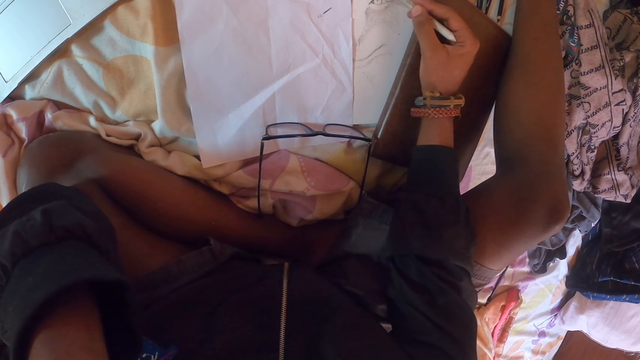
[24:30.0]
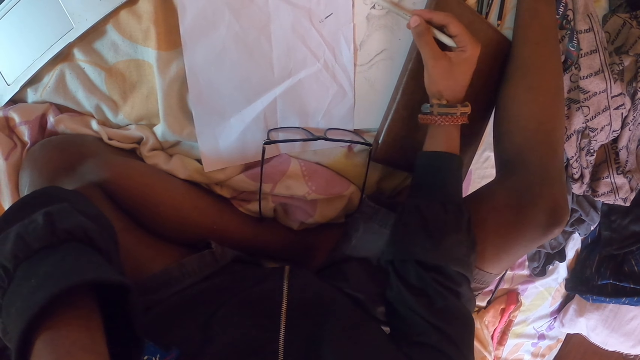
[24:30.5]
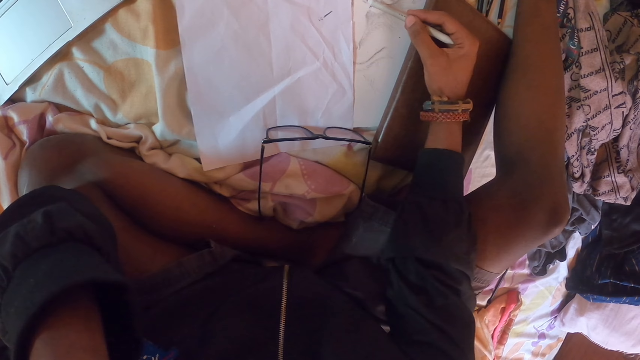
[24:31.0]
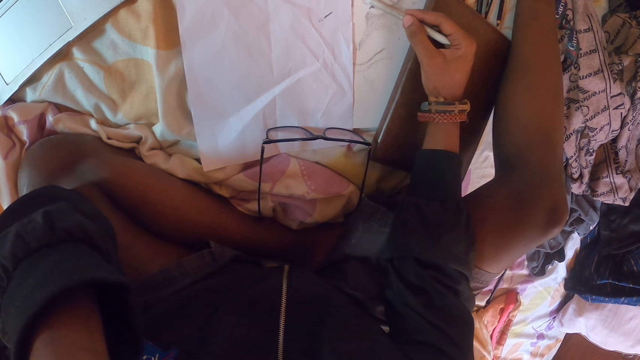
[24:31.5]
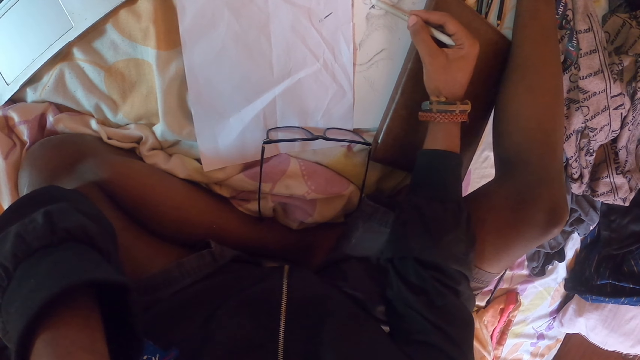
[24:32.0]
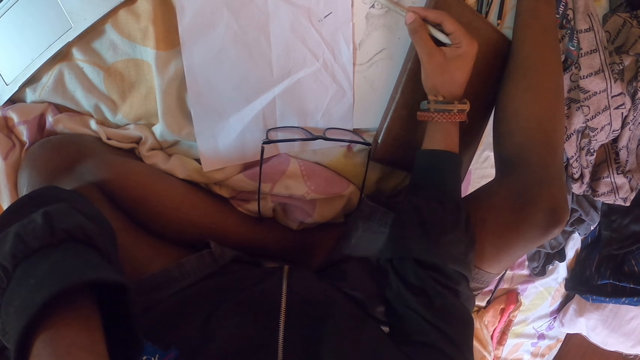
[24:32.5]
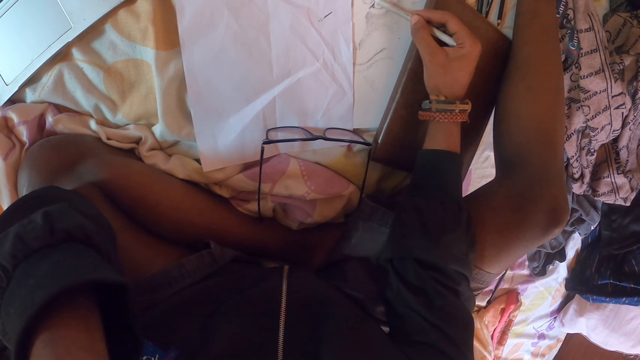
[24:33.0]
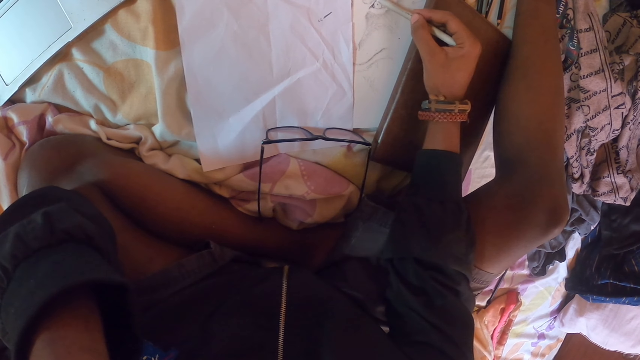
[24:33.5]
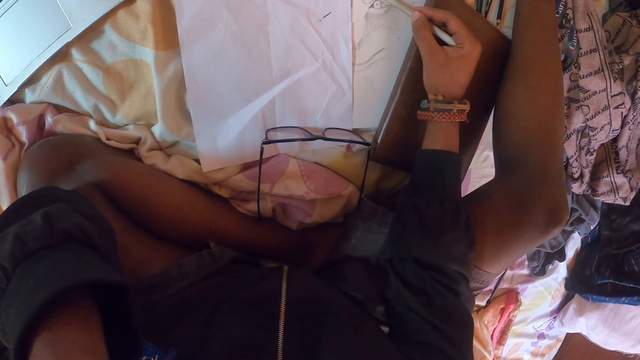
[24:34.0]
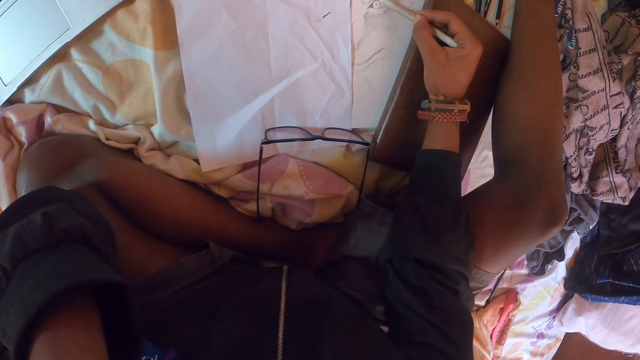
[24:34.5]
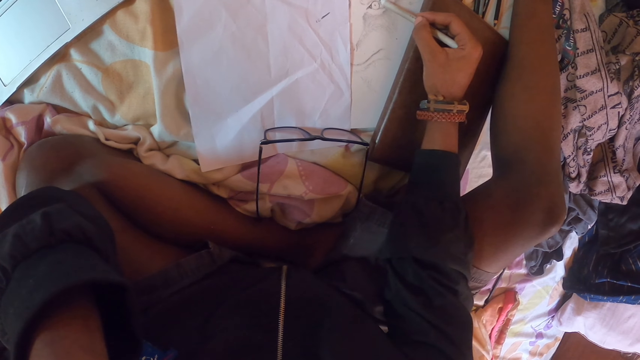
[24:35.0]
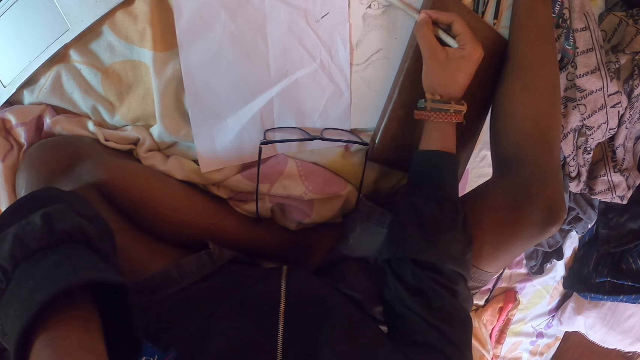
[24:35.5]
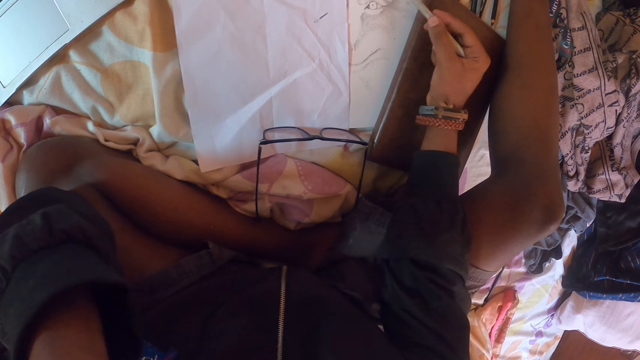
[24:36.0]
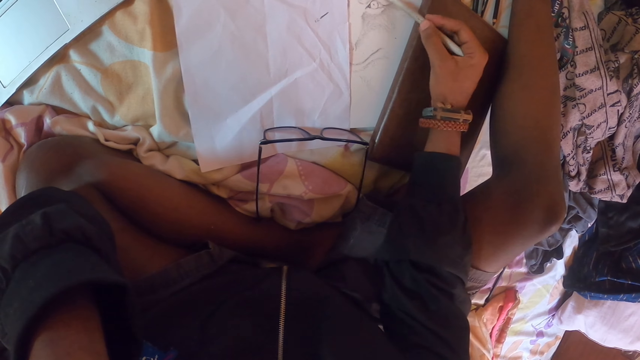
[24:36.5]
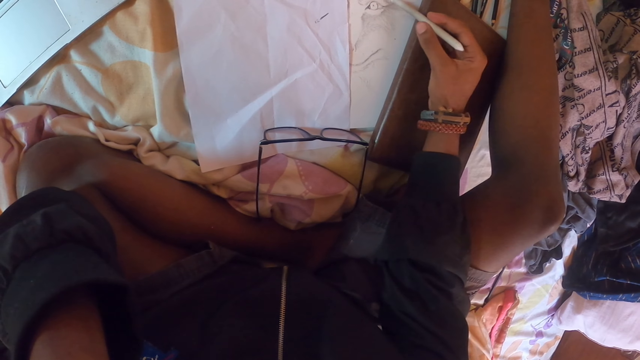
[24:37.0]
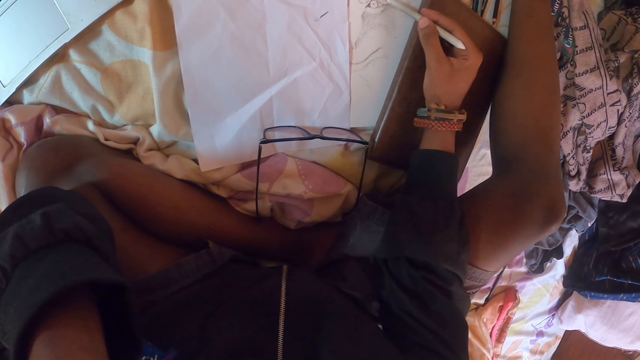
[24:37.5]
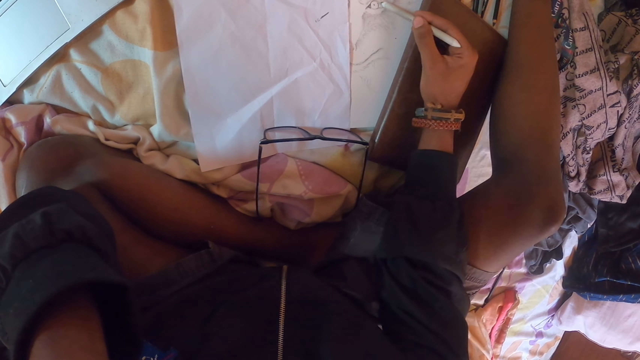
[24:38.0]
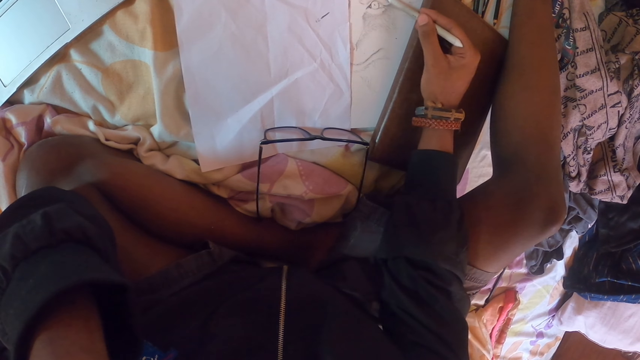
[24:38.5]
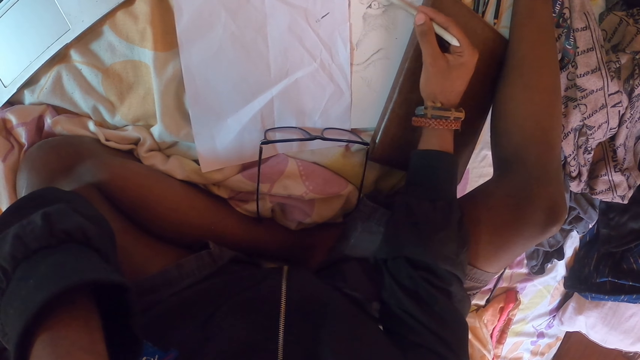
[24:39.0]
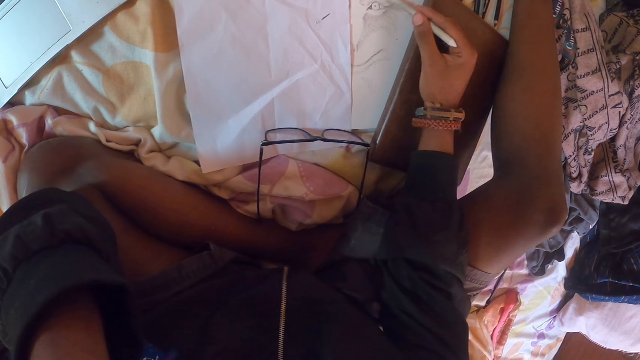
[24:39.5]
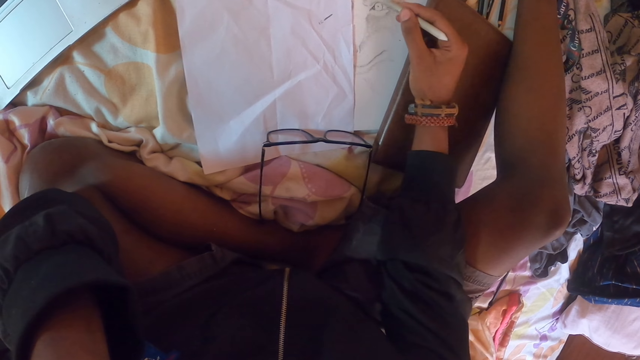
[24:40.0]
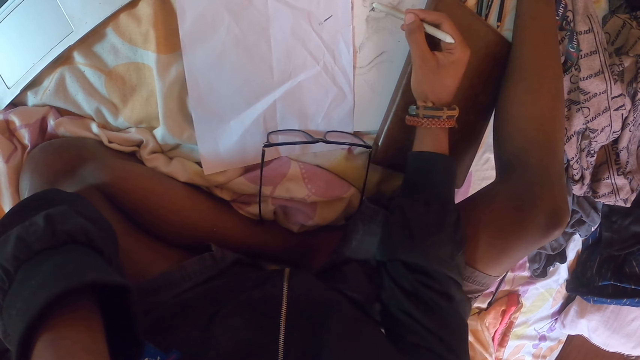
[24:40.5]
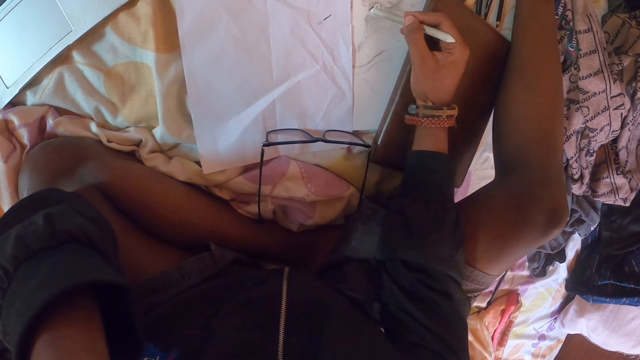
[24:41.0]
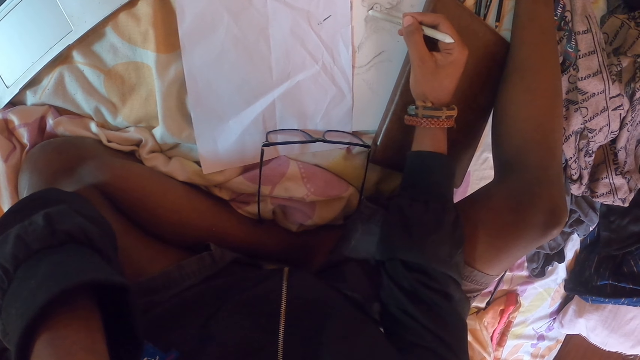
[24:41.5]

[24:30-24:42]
The camera wearer draws on a piece of paper. He adjusts a pencil on his hands. He draws on the piece of paper.

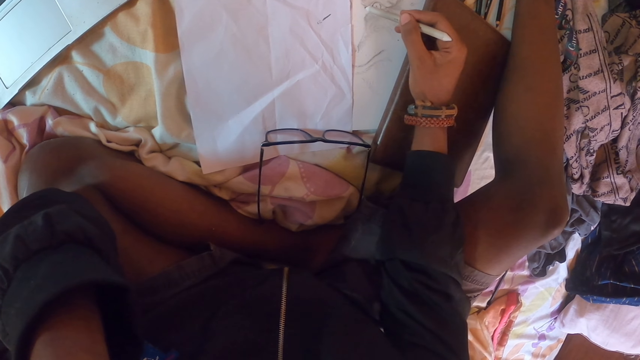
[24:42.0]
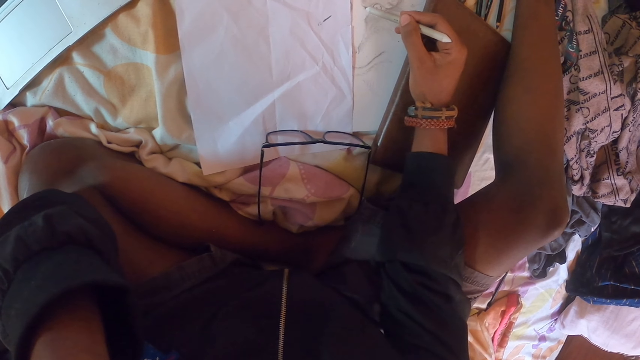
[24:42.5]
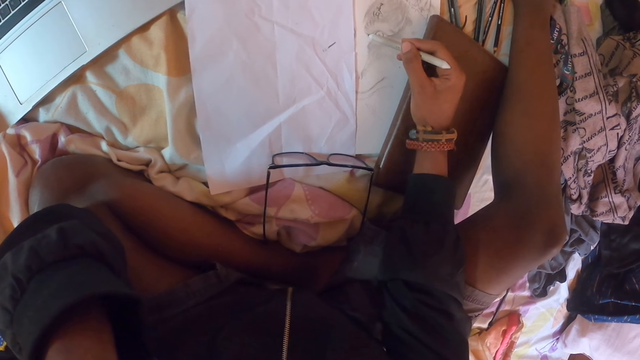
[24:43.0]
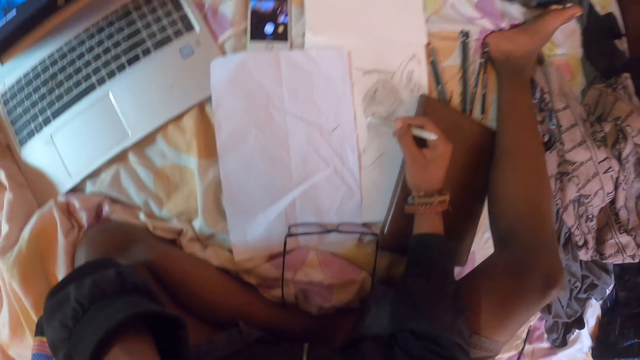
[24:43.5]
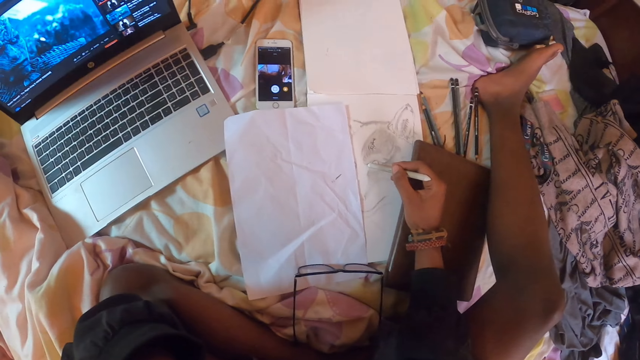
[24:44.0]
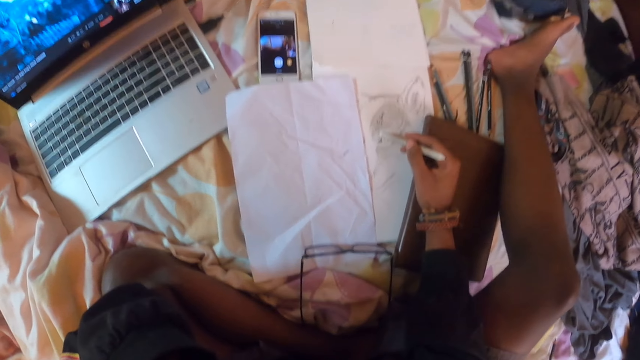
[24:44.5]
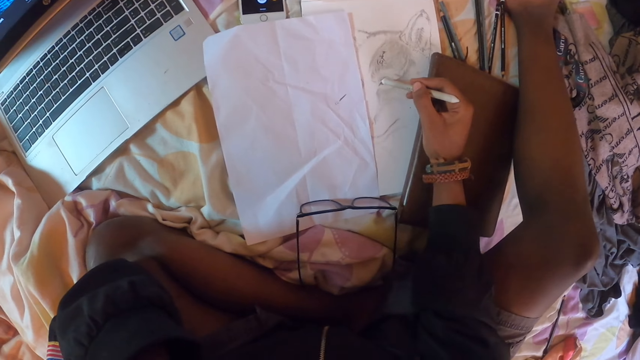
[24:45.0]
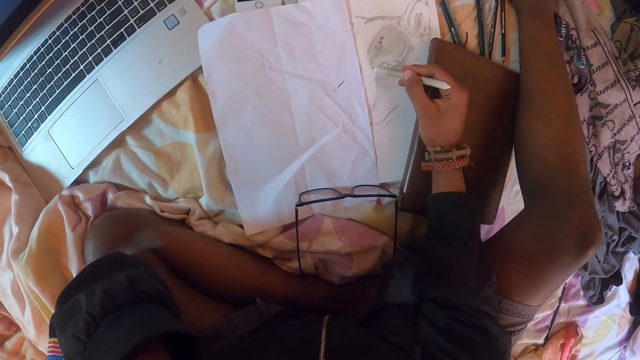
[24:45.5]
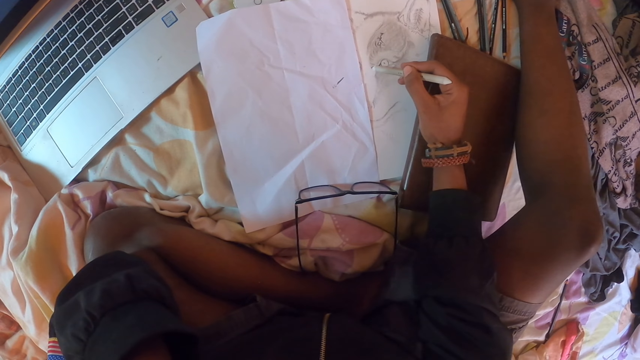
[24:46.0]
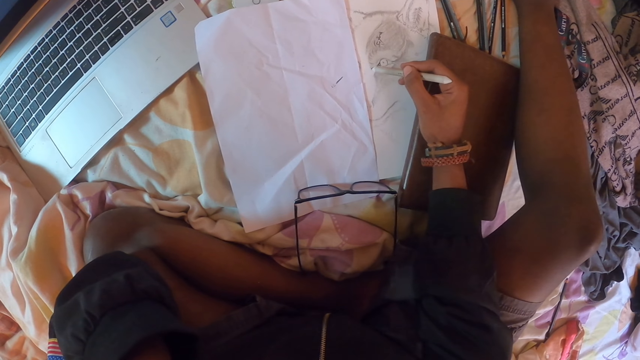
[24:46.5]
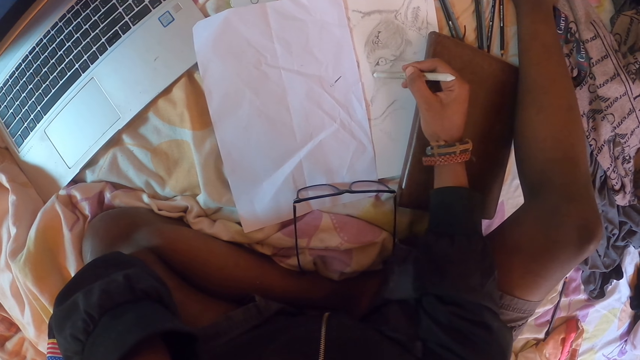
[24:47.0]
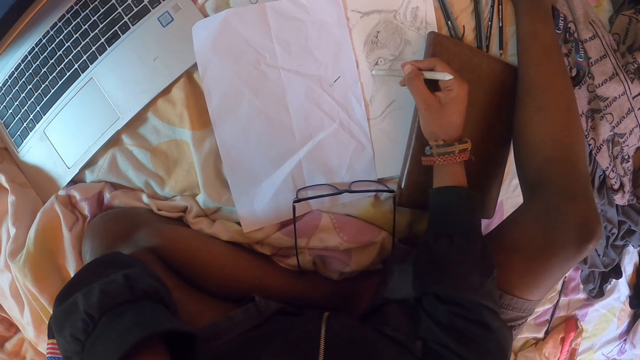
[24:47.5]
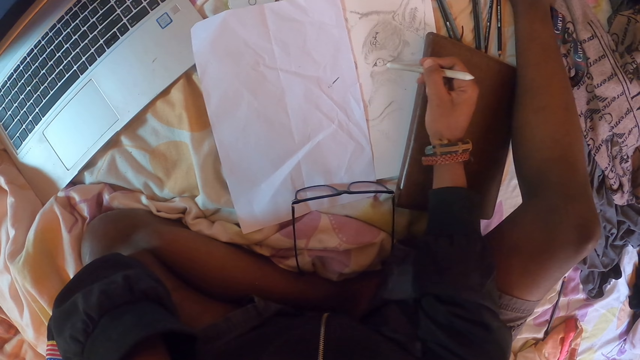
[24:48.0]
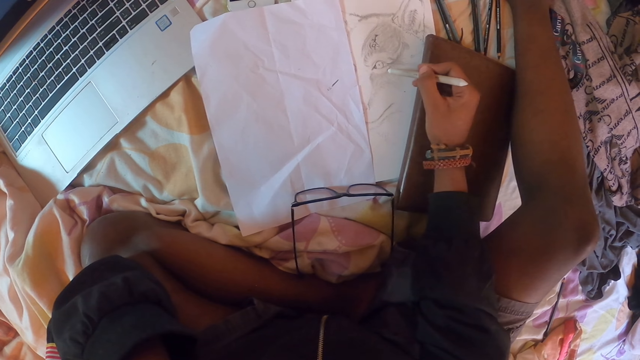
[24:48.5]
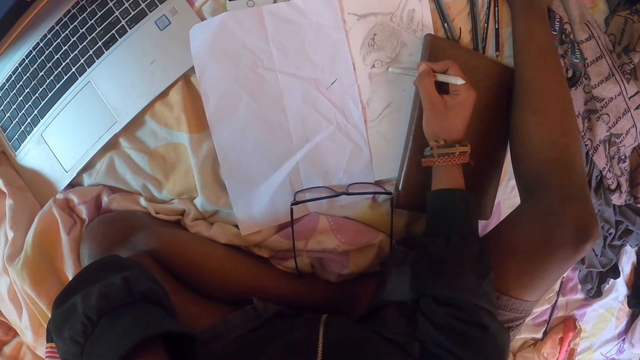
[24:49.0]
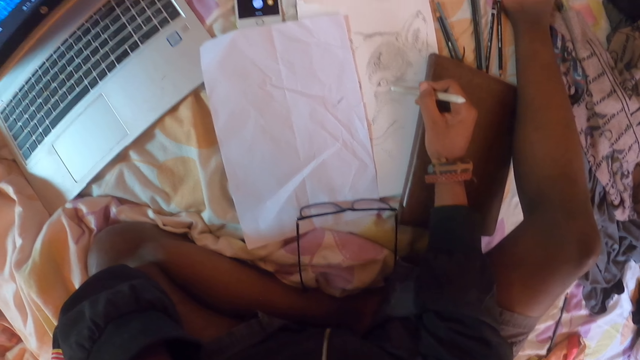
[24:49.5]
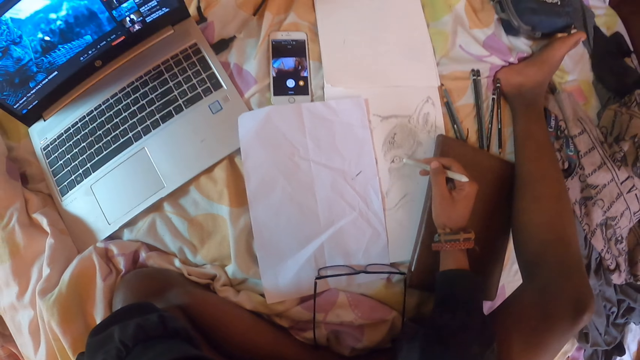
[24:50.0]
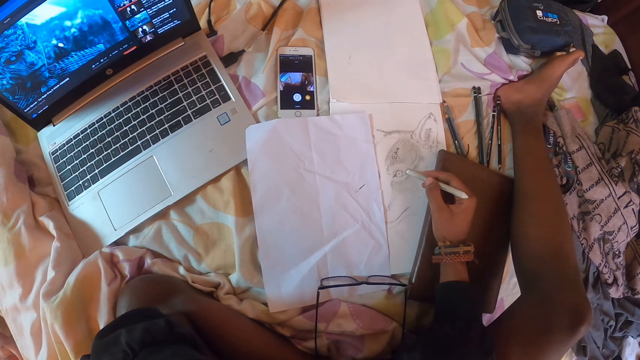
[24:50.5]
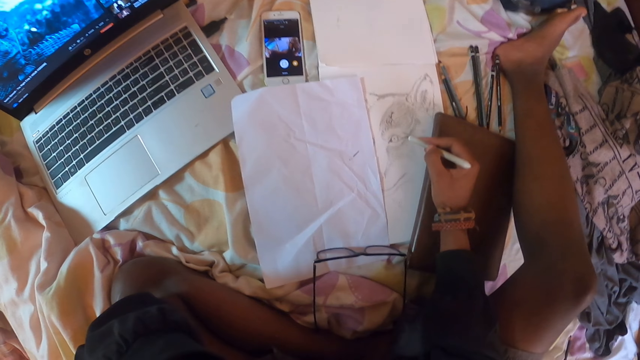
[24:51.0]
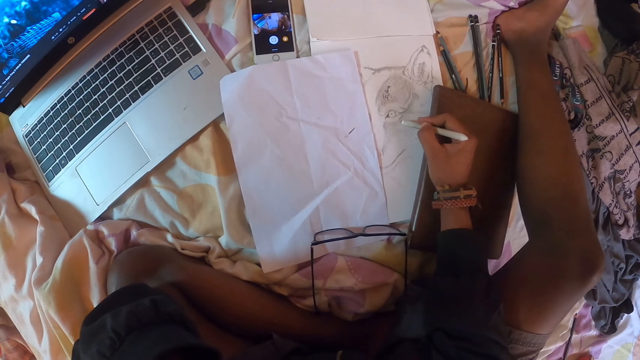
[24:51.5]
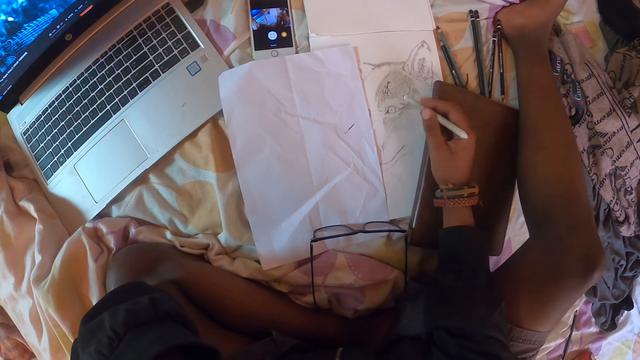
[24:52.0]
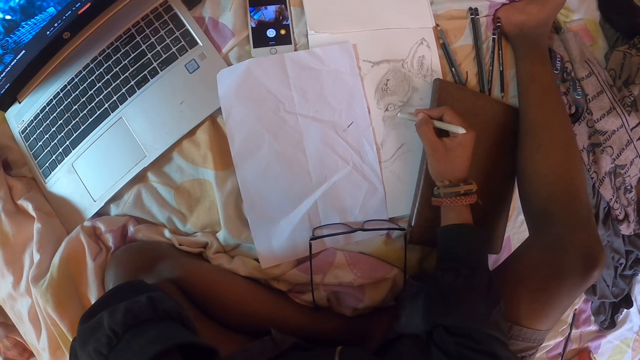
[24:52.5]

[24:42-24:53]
The camera wearer looks around a room. They look at the screen of a laptop. They draw in a book with a pencil. They look around the room.
